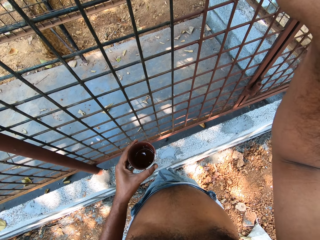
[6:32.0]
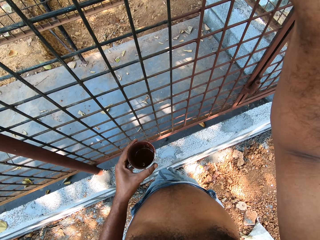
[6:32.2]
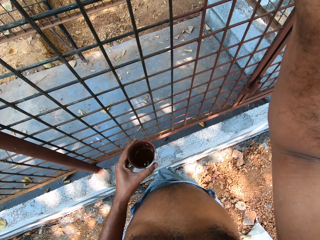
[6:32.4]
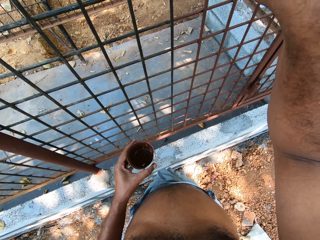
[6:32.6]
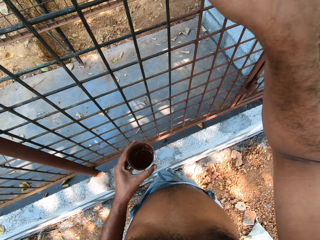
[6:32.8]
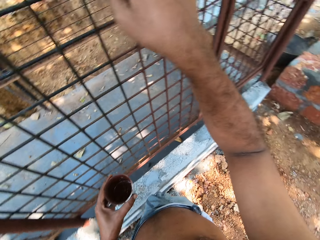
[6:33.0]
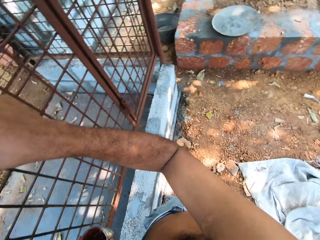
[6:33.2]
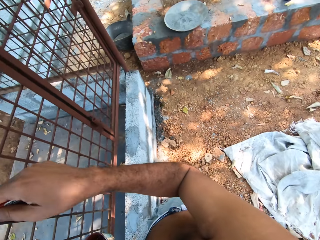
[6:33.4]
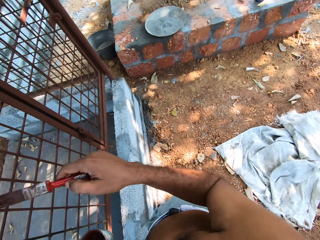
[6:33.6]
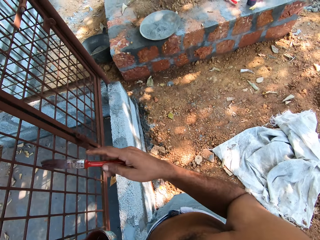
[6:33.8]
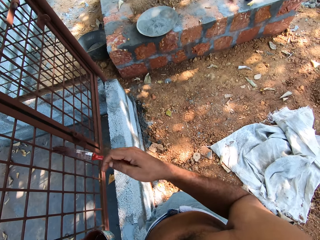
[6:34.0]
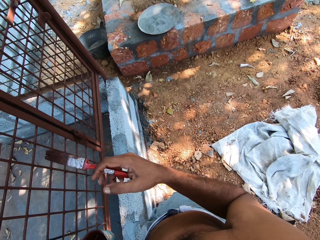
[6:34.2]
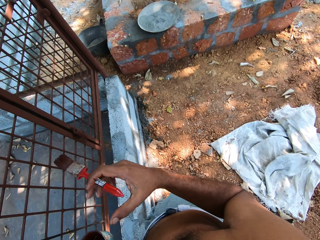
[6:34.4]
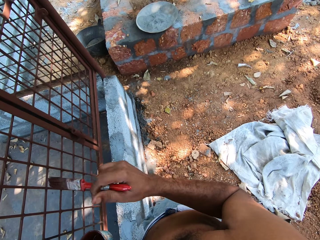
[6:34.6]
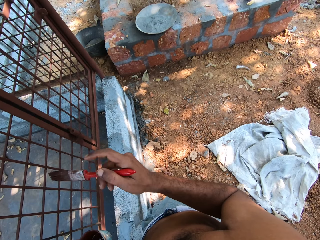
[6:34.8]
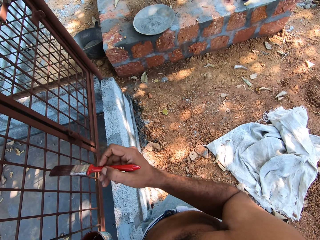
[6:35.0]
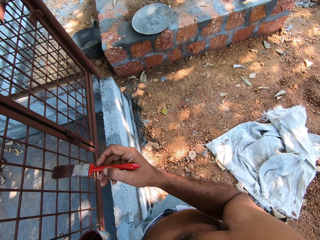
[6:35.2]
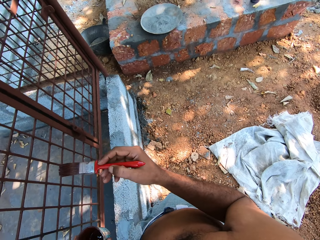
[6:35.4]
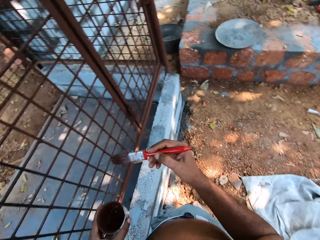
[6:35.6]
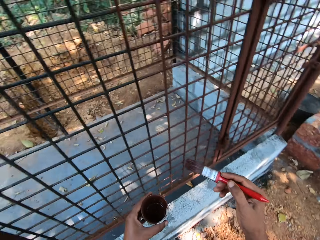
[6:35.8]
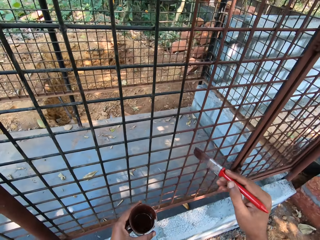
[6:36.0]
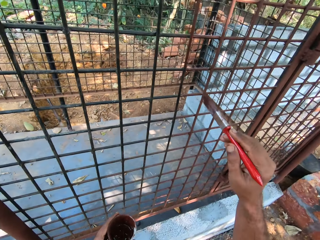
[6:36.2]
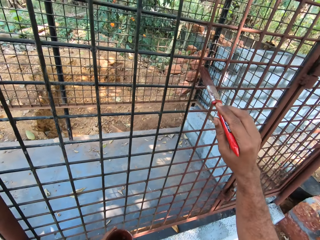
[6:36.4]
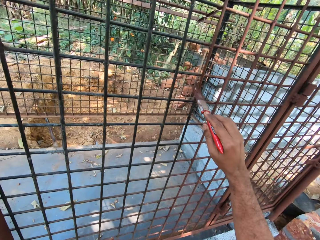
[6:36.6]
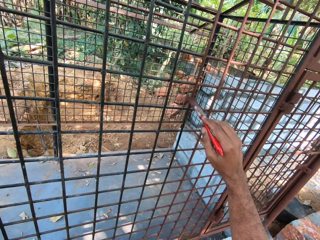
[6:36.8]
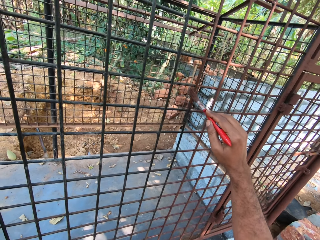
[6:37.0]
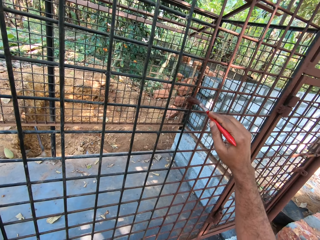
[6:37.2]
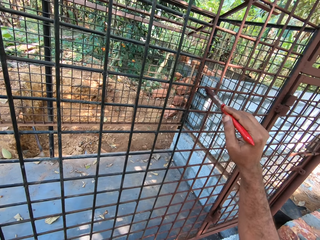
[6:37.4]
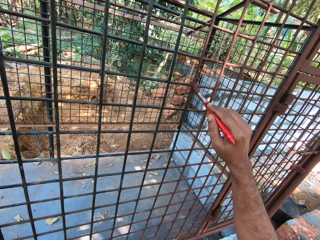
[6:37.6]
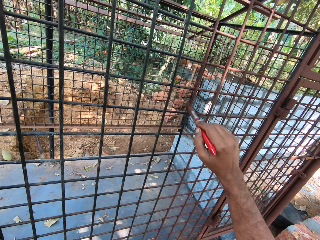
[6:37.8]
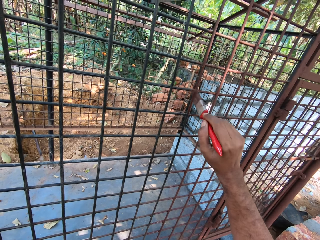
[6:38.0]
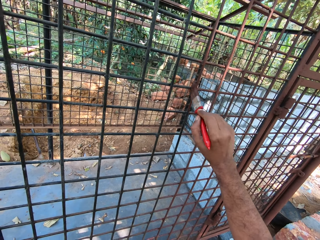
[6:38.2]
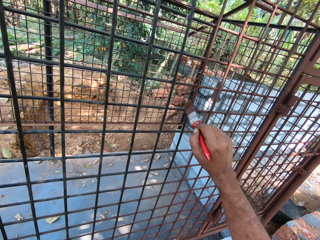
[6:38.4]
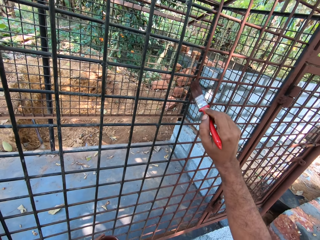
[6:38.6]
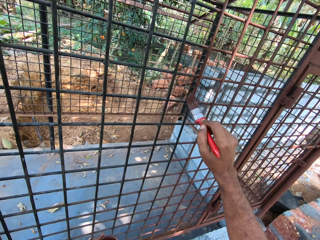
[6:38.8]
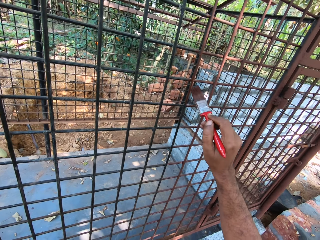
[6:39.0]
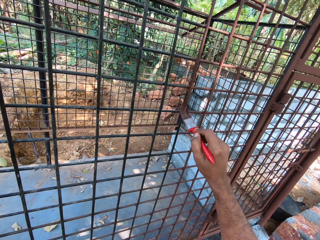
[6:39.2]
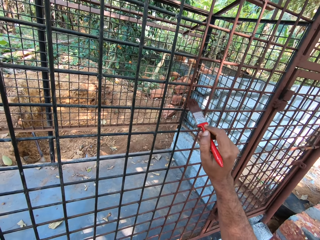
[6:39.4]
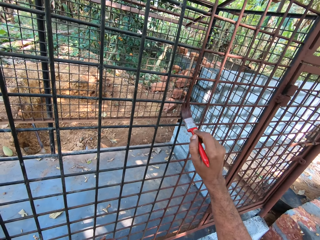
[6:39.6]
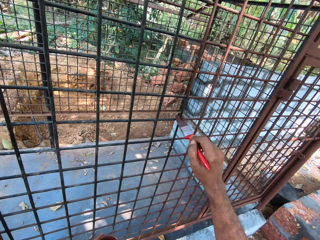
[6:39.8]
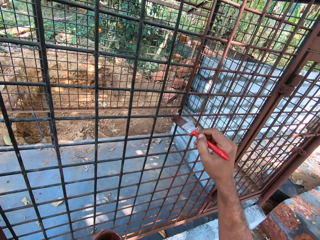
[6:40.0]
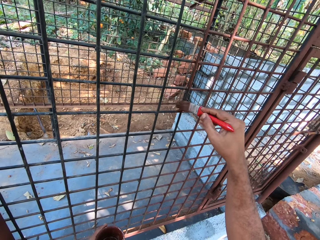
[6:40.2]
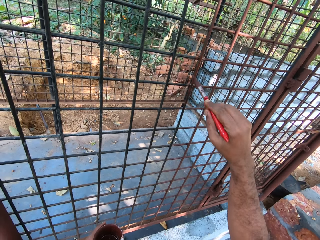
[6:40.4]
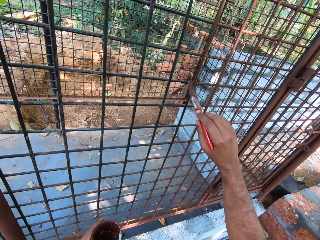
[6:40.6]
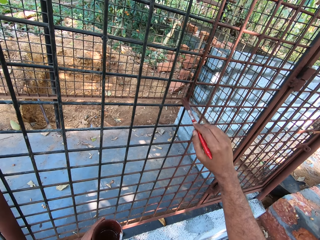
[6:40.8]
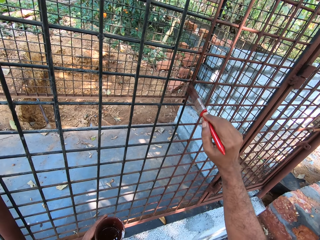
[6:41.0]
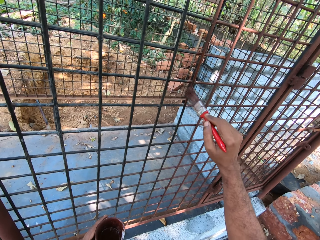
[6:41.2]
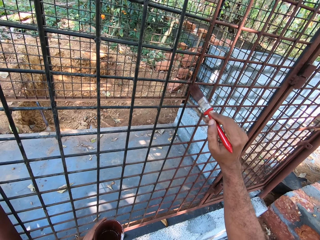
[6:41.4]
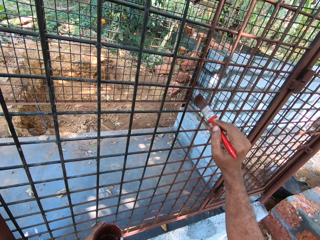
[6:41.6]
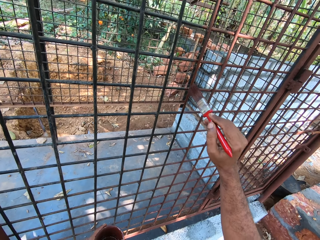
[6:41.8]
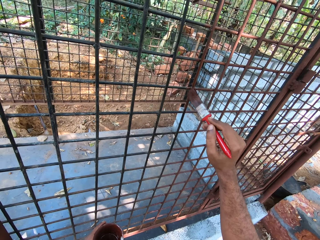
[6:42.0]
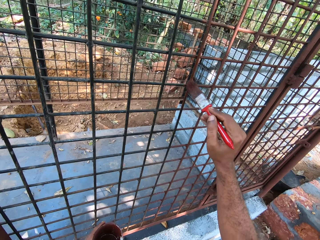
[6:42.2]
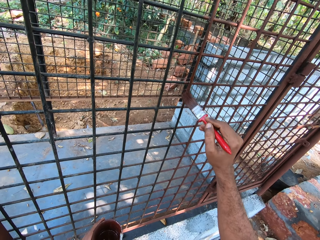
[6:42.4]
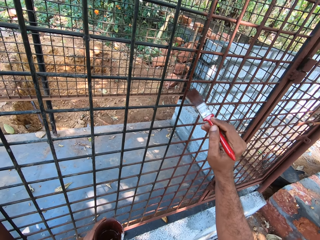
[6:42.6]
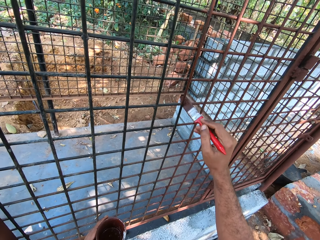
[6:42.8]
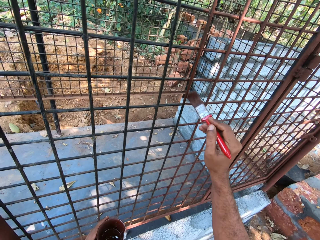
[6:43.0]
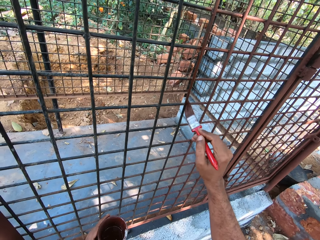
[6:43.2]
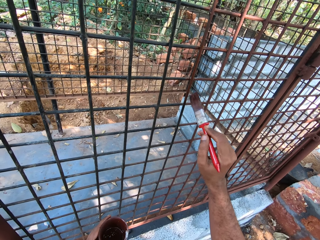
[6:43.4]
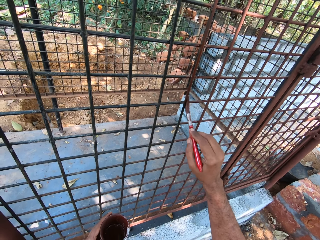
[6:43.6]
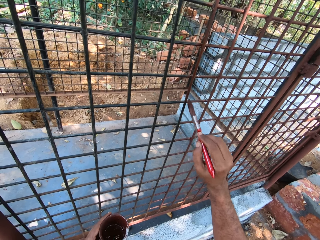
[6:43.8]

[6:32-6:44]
The camera wearer looks around. They paint a metal structure with a paintbrush.

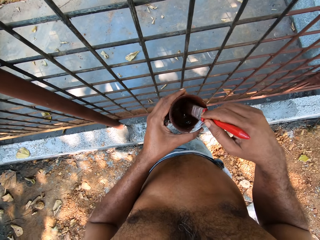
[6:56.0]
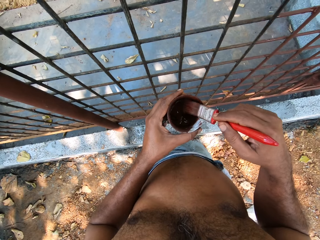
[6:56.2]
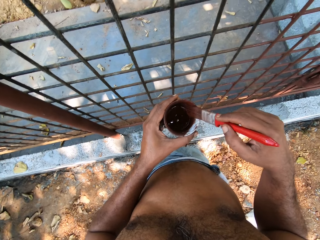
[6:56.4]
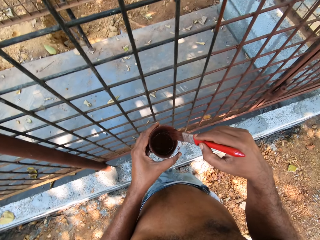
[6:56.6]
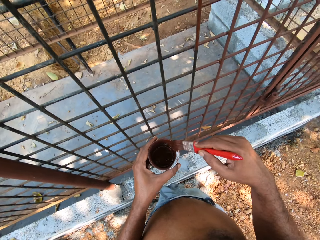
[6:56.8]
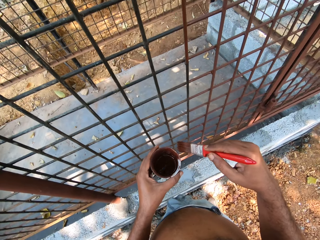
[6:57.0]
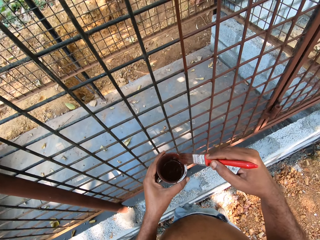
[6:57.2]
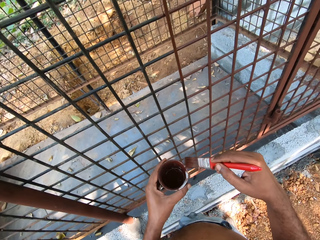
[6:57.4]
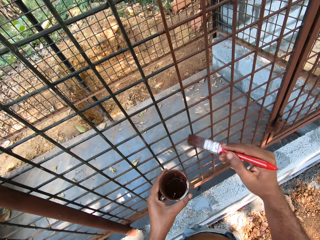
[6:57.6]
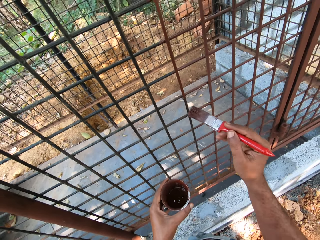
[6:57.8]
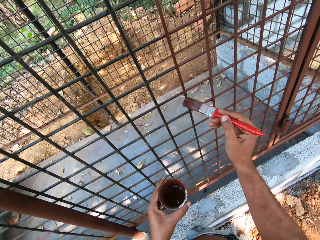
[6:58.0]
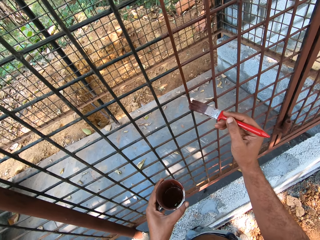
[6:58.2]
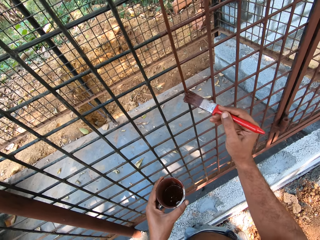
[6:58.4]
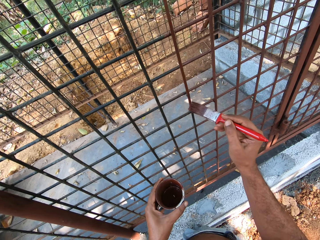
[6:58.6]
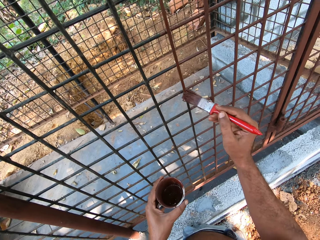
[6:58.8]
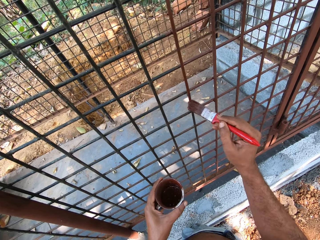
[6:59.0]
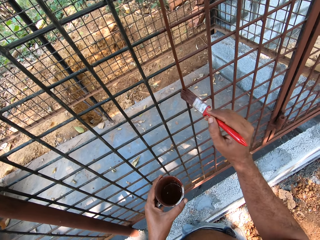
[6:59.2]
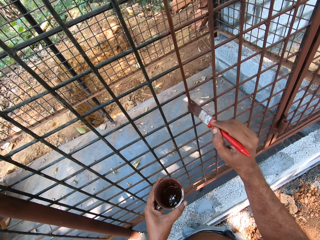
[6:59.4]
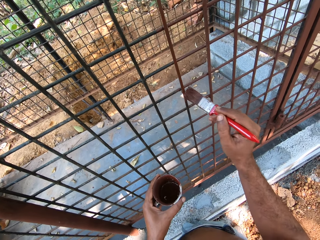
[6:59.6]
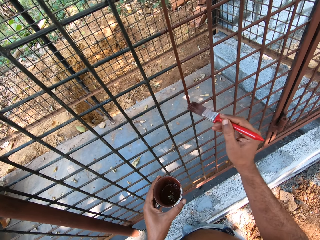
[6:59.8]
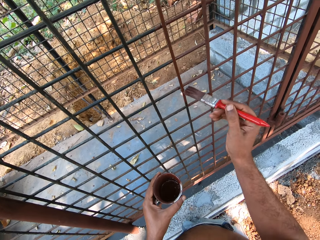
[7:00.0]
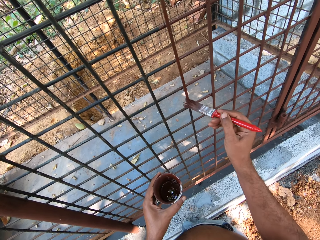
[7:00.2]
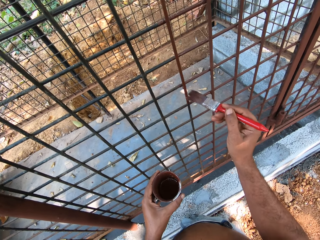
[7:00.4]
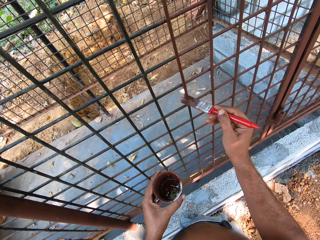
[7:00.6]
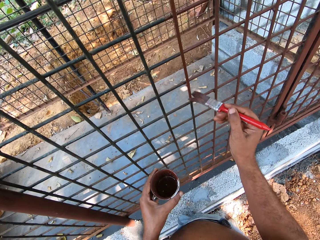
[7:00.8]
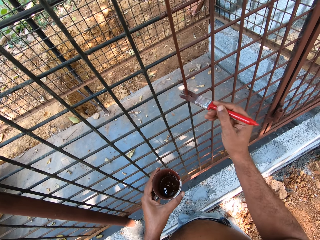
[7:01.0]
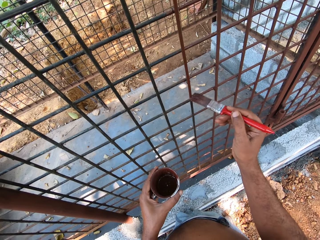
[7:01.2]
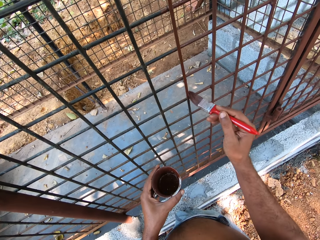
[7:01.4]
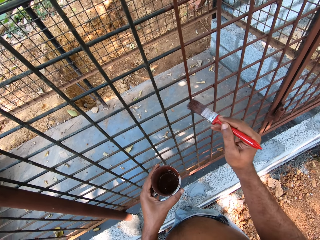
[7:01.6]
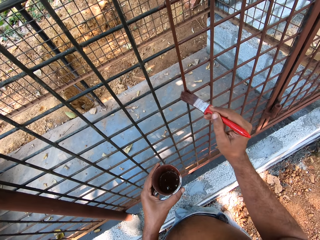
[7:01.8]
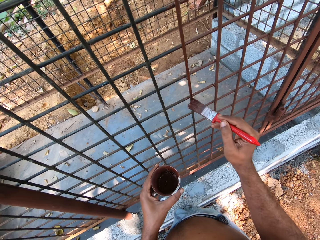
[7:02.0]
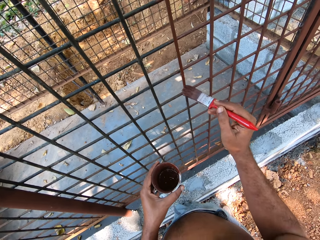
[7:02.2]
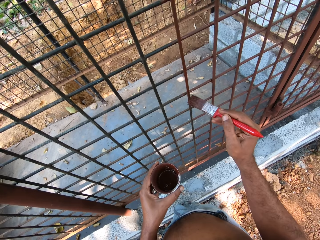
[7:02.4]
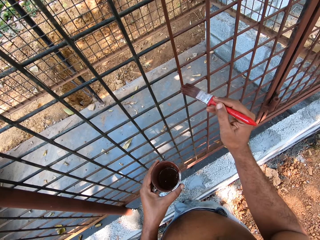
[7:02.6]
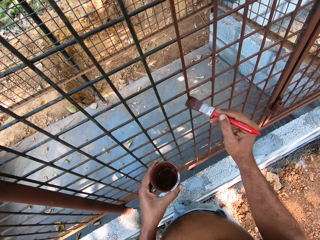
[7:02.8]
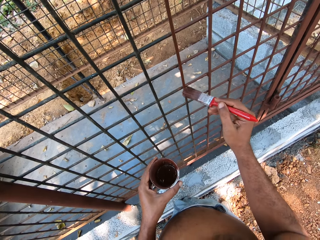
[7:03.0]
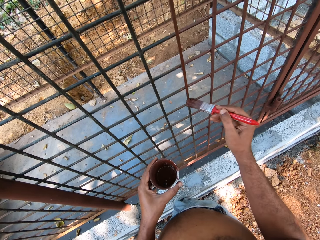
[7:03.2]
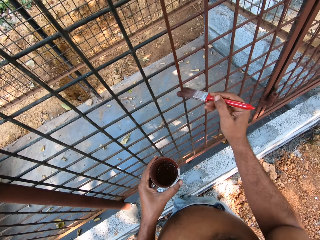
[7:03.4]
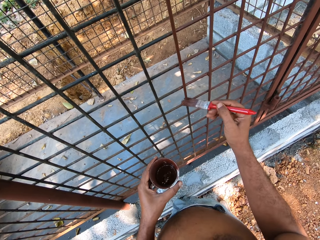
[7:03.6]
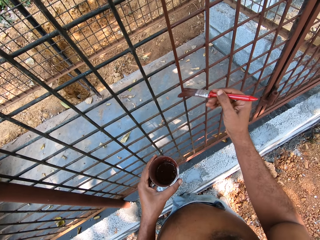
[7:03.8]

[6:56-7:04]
The camera wearer dips the paint brush in the tin can of paint with his right hand. He paints the mesh cage with the paint brush in his right hand.

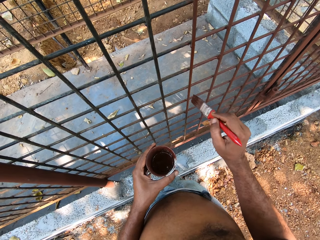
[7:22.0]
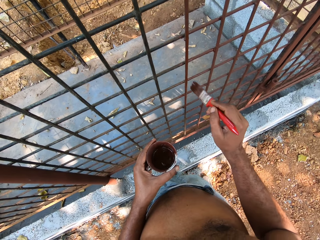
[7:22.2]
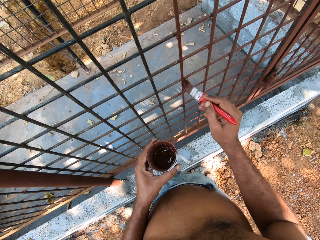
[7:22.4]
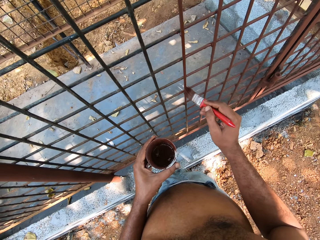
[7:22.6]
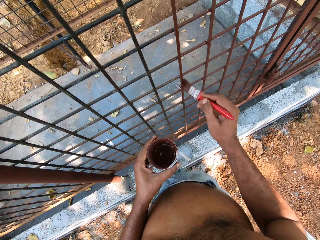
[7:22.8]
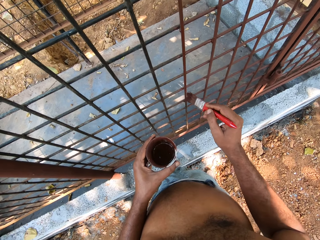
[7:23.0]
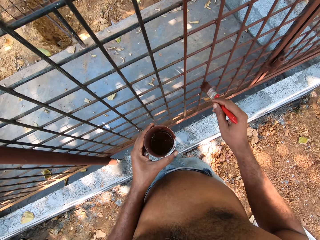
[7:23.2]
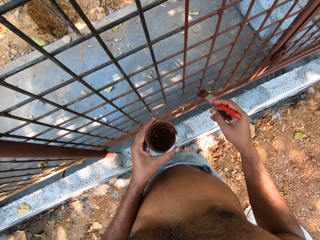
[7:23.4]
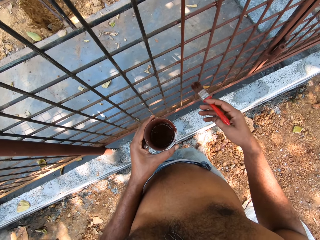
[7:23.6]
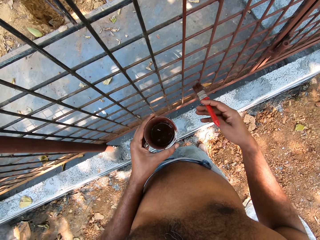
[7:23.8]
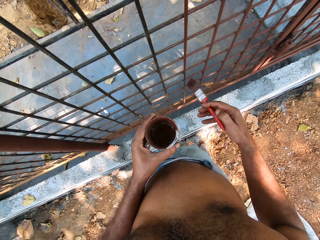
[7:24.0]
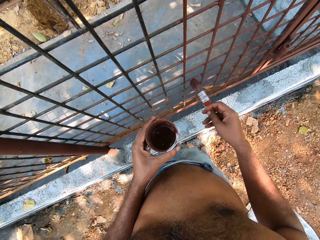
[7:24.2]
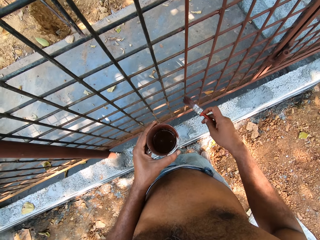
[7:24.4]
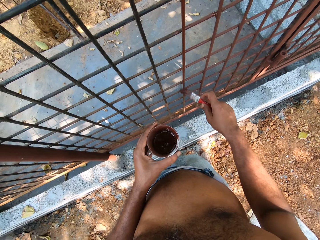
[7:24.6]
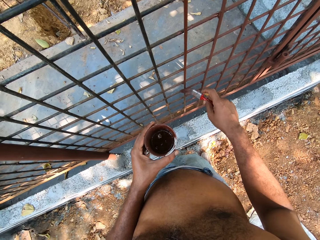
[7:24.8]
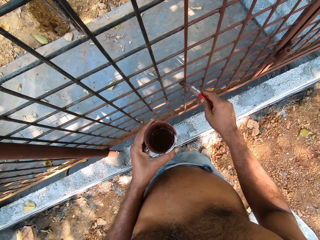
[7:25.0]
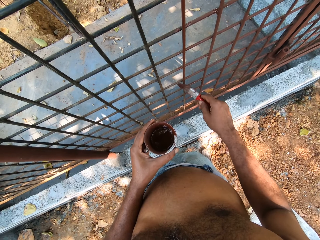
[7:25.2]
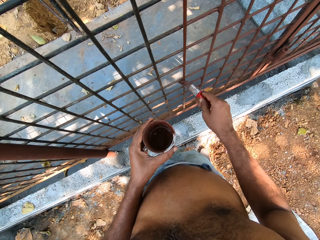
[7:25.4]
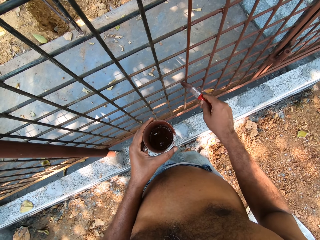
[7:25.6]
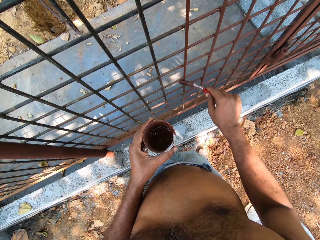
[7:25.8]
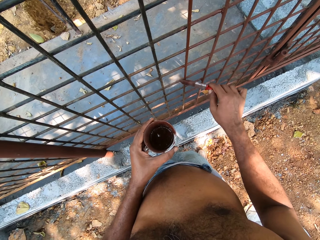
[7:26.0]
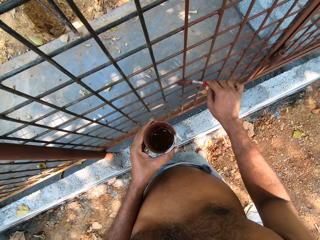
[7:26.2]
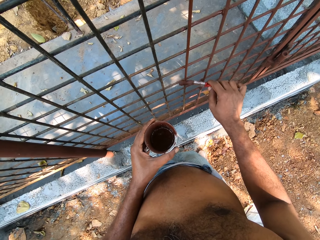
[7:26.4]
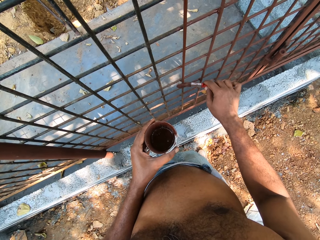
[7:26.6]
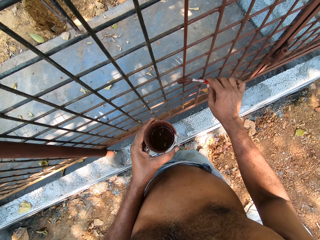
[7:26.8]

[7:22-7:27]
The camera wearer holds the paint brush firmly. They paint a metal structure with a paintbrush.
